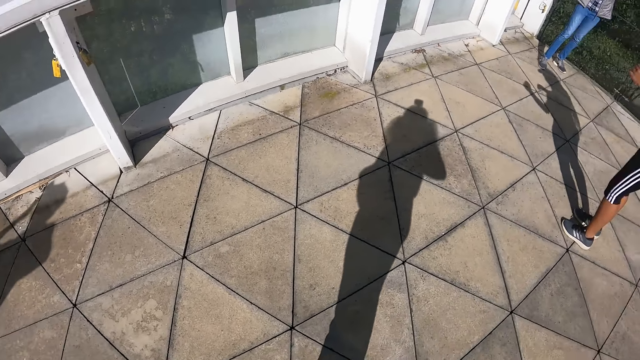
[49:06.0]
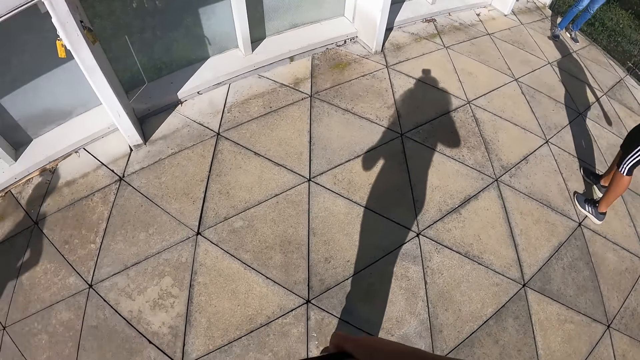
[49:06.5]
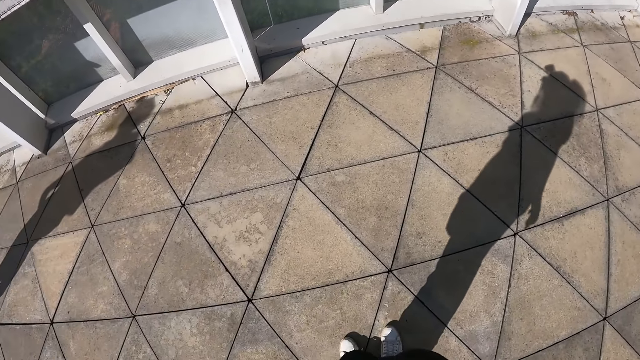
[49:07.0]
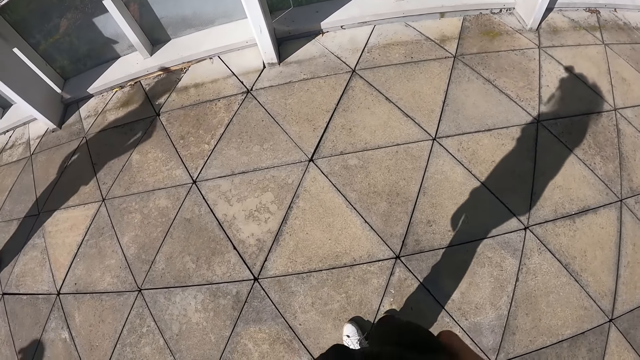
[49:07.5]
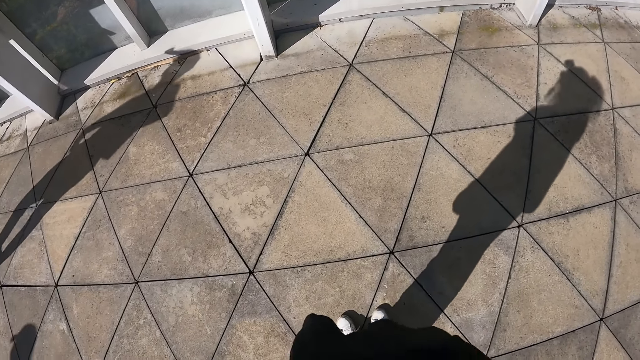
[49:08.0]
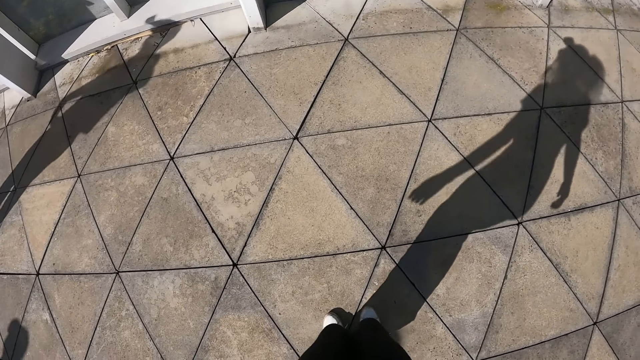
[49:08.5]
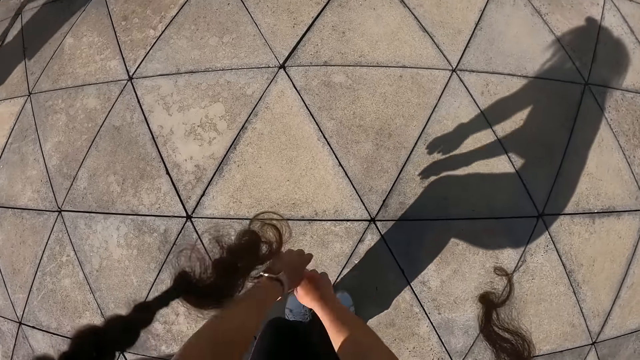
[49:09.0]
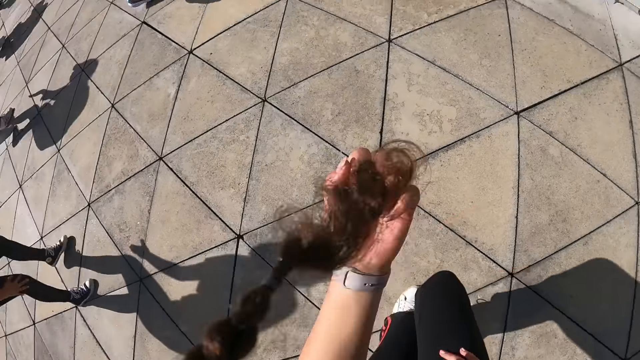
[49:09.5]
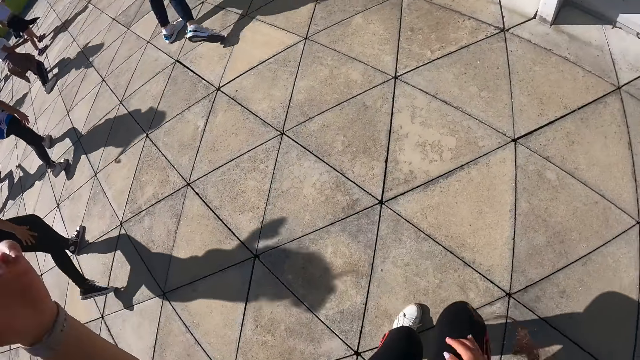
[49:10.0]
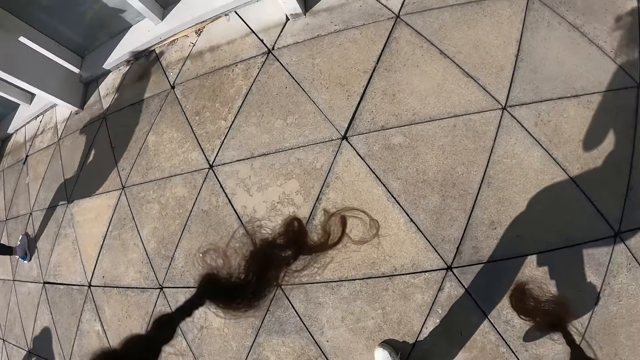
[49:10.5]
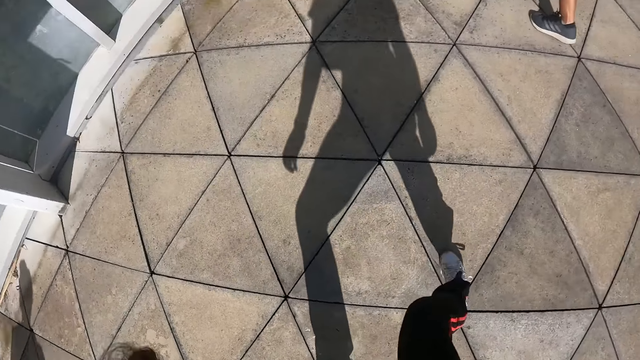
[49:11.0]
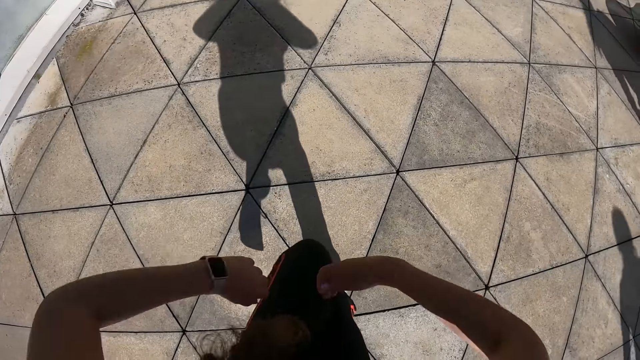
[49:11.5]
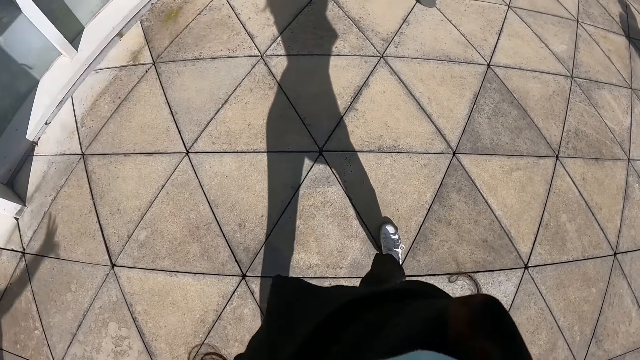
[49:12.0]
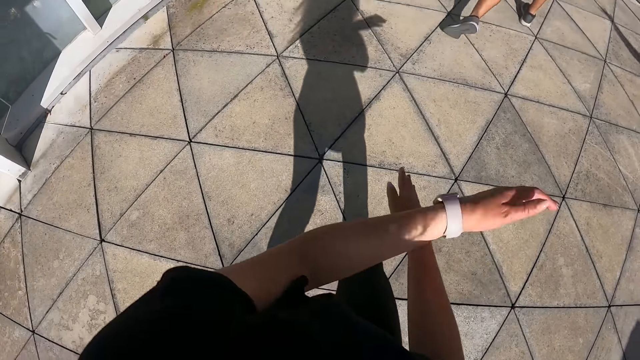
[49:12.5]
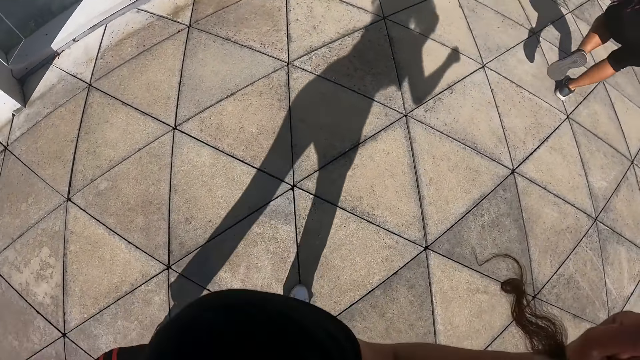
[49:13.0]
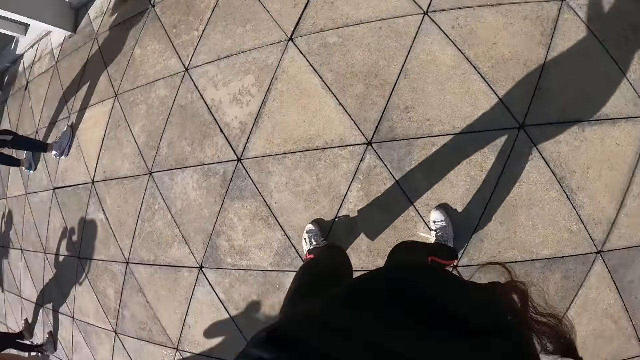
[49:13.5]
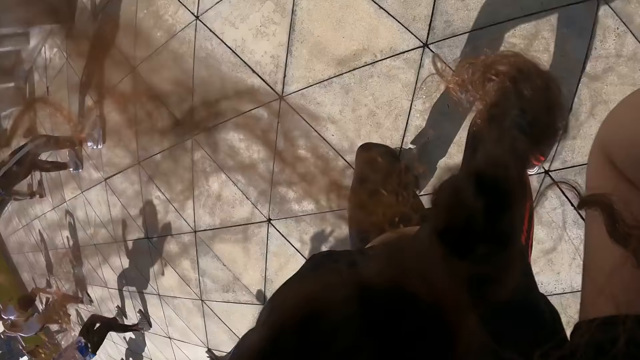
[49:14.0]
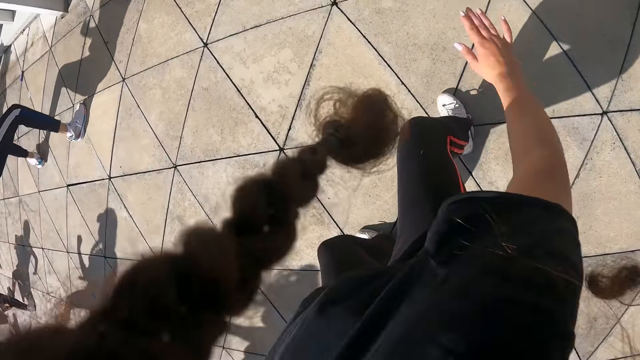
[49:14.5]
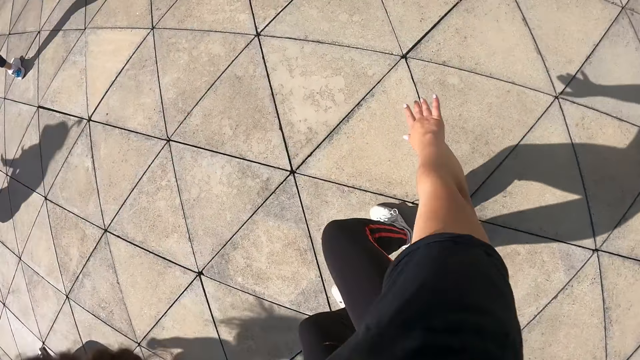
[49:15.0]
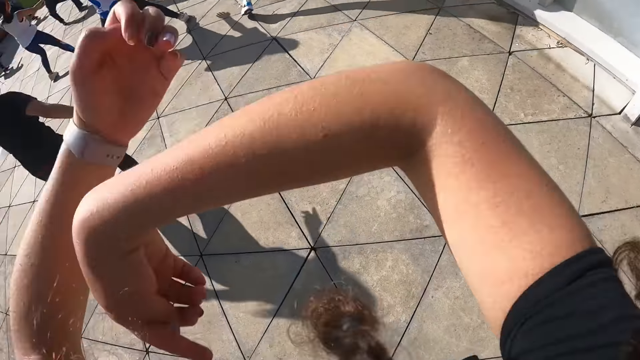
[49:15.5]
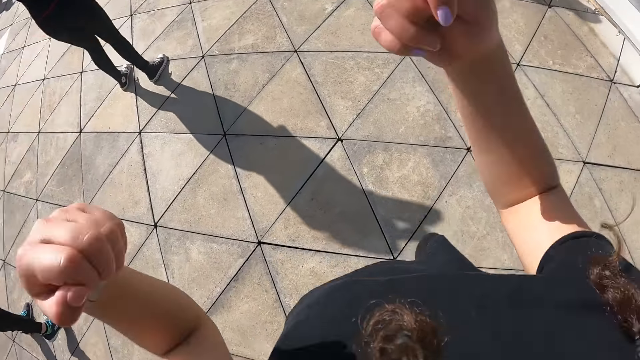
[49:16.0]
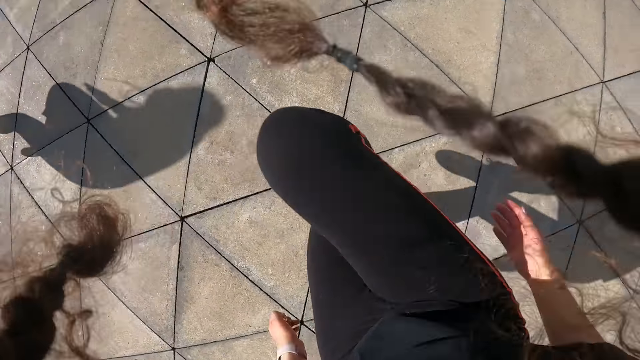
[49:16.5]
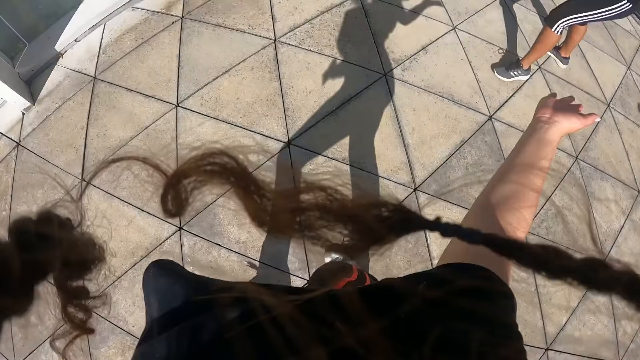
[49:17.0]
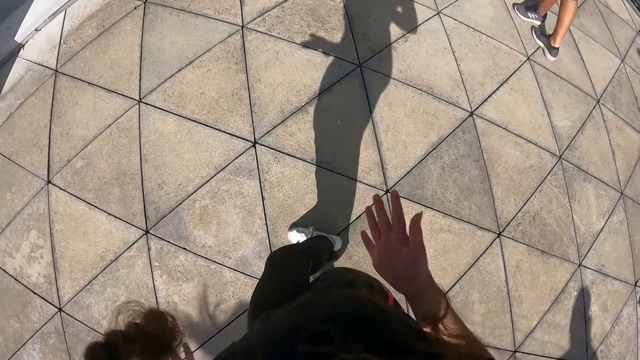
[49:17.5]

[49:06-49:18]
The camera wearer dances with the group of people.

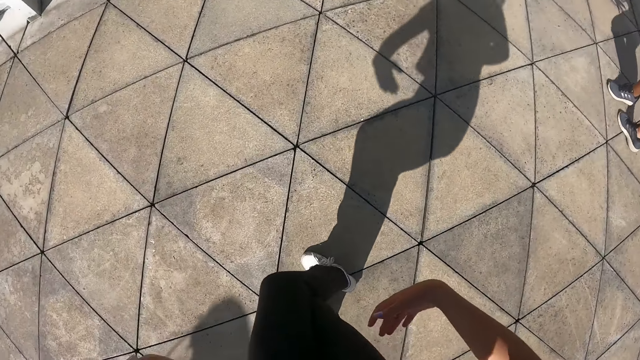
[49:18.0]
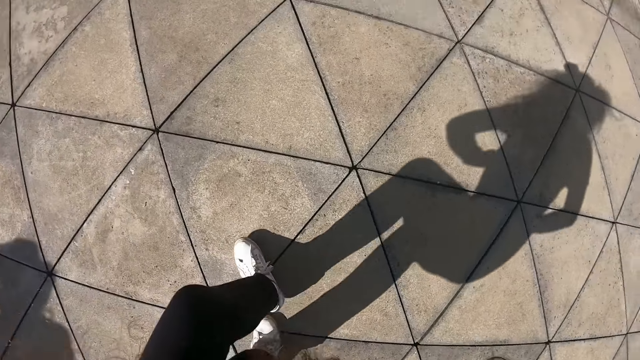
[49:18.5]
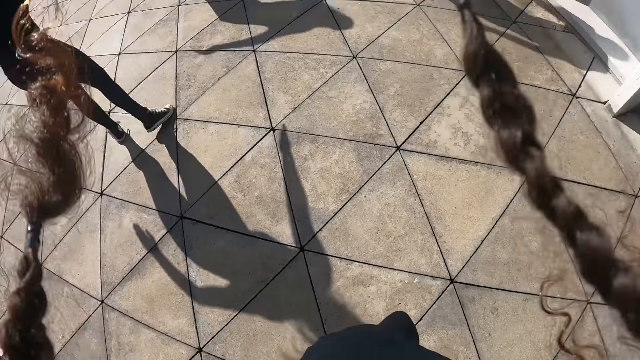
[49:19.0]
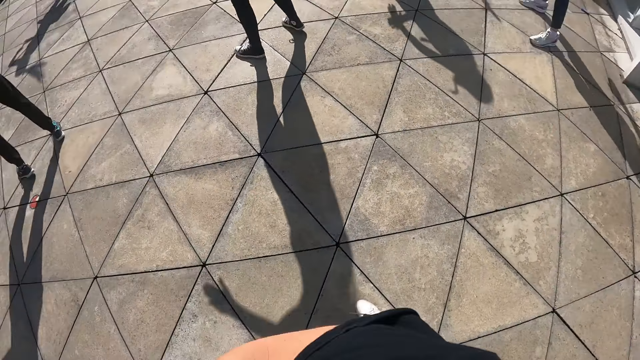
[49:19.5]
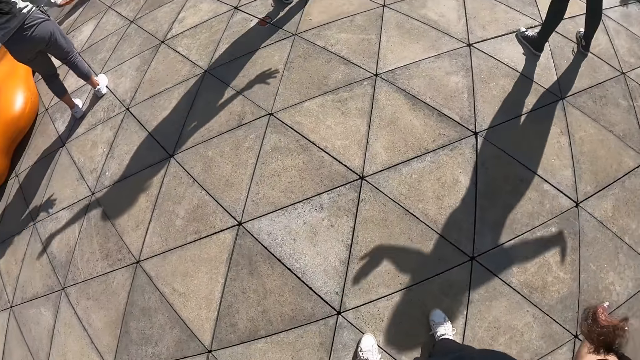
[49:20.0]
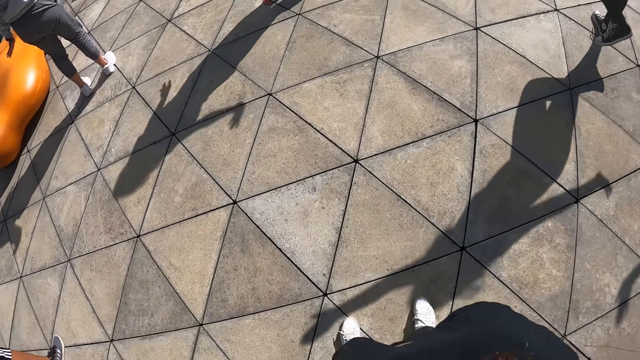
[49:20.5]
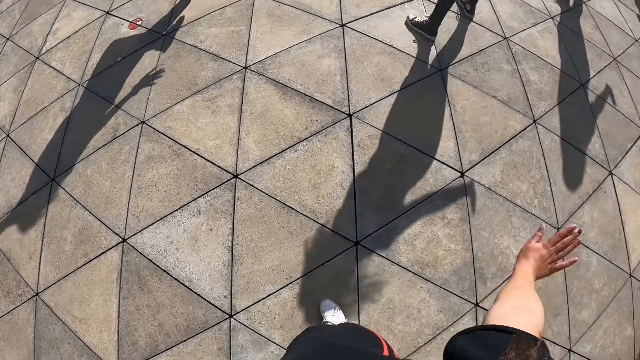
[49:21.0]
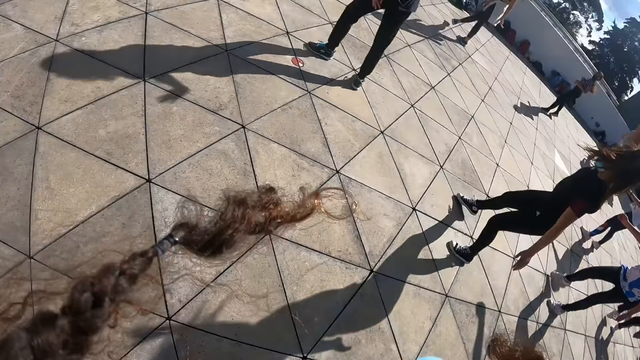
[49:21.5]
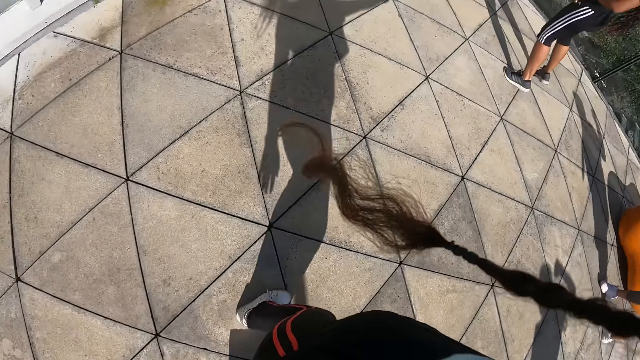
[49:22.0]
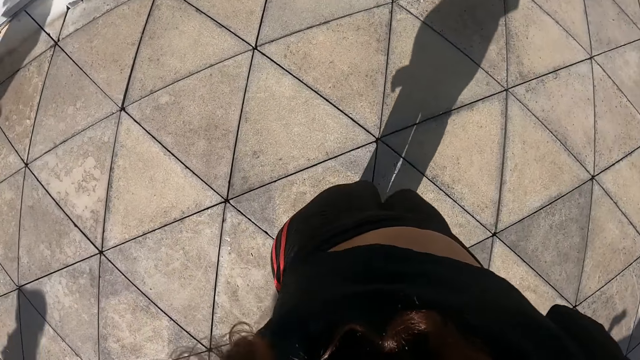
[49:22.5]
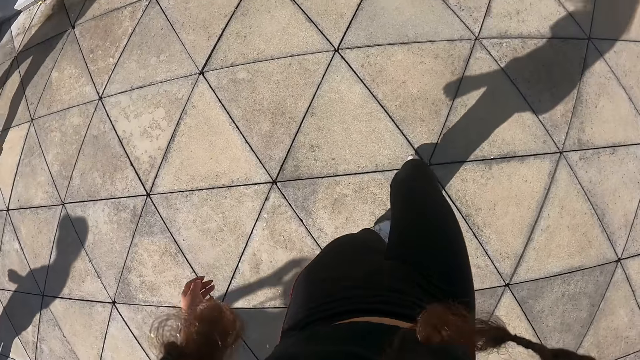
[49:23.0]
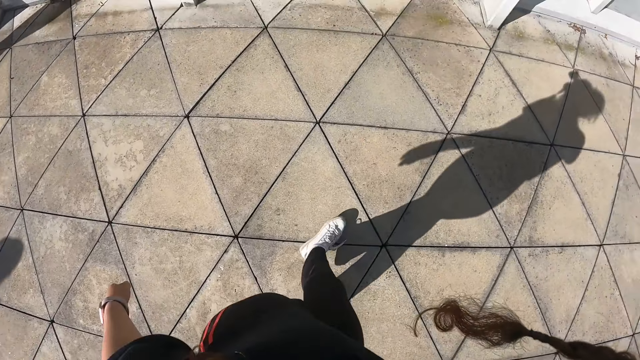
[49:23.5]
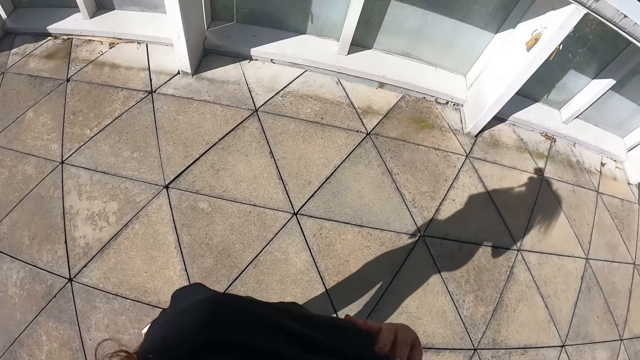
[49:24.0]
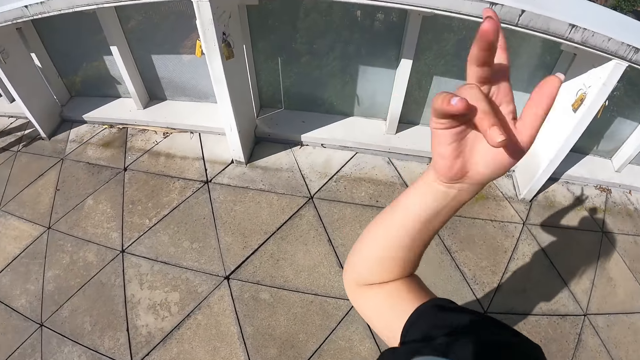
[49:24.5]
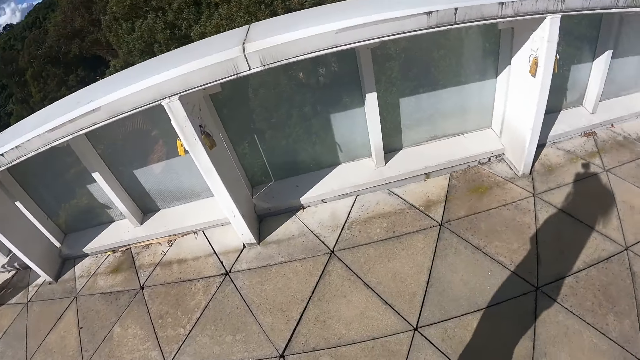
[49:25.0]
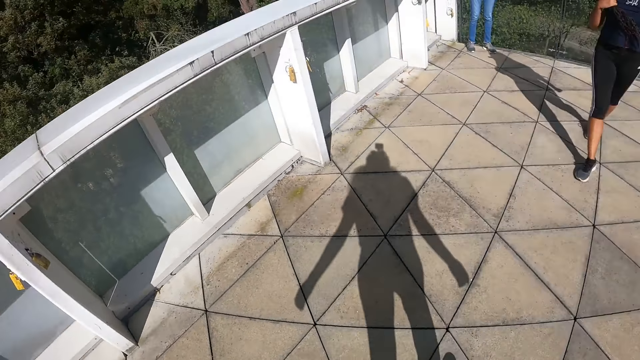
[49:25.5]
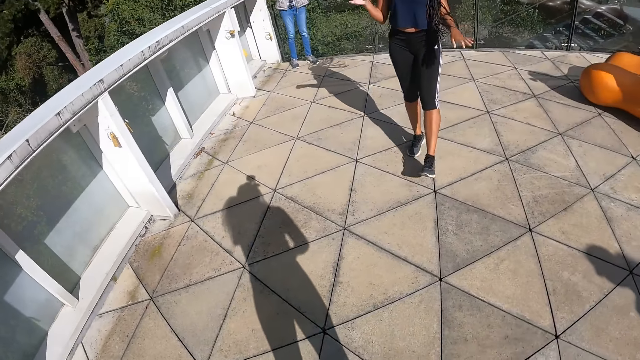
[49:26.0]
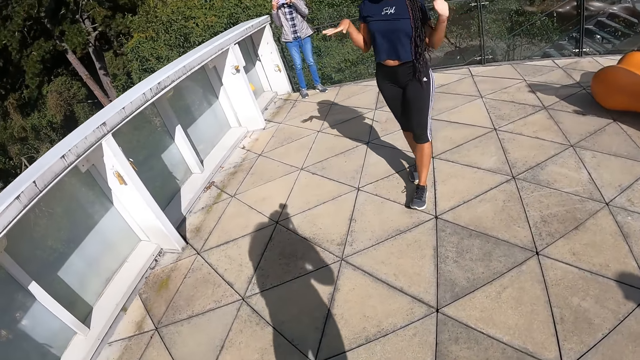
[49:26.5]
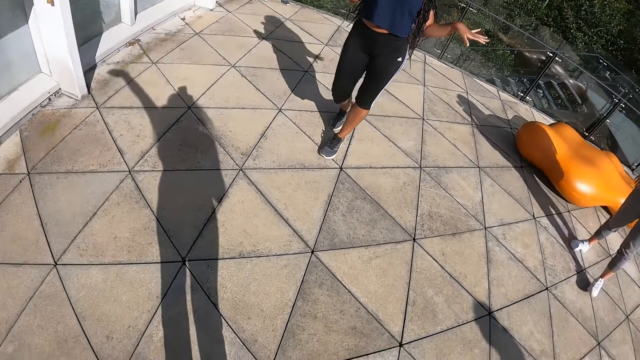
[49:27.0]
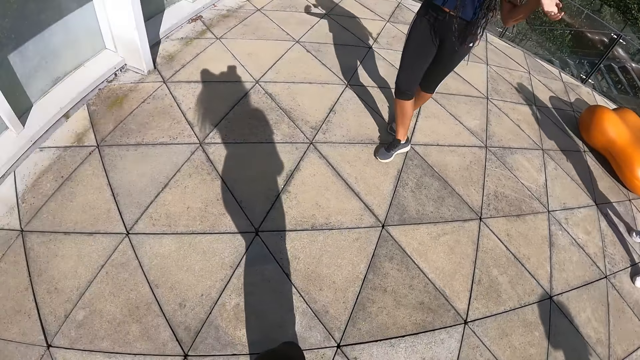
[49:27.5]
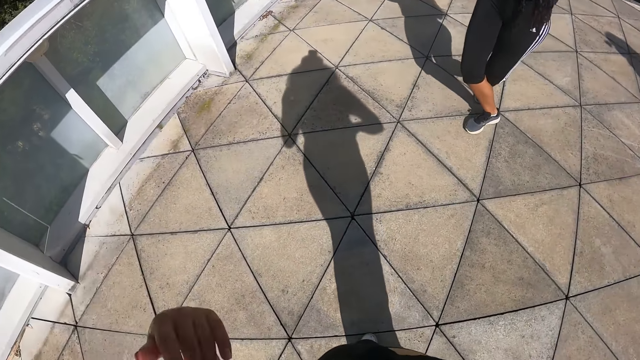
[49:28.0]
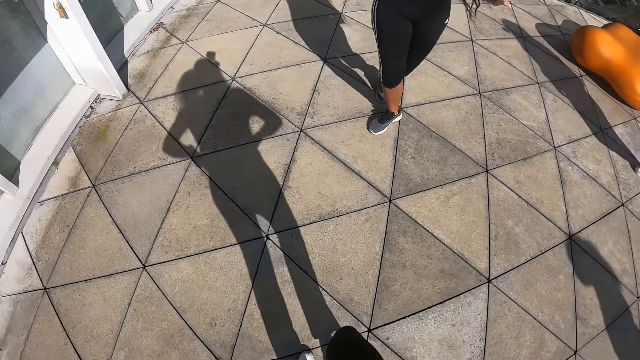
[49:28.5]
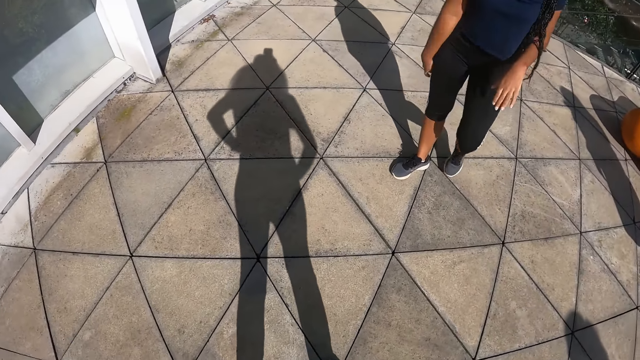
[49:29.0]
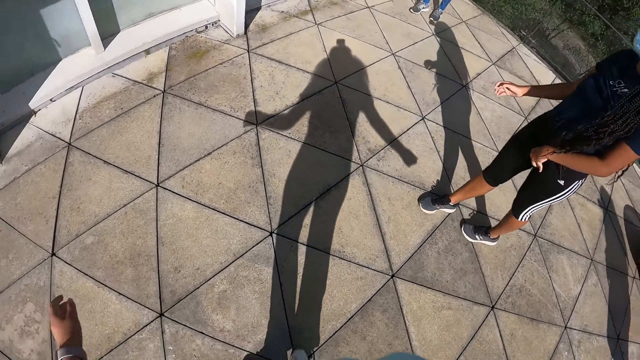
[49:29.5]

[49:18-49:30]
The camera wearer dialogues with a lady.
